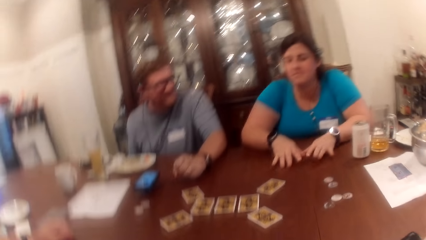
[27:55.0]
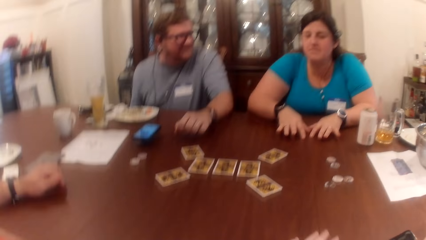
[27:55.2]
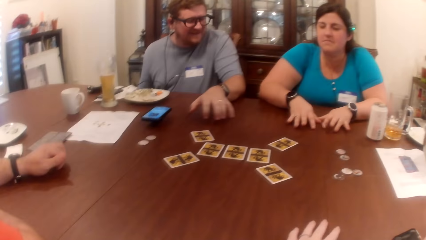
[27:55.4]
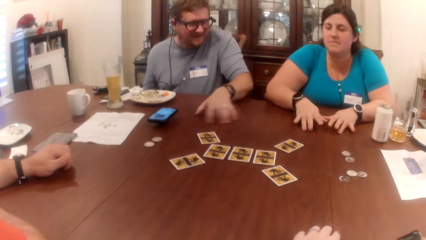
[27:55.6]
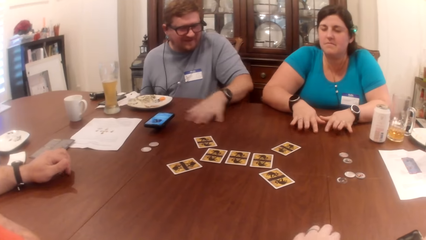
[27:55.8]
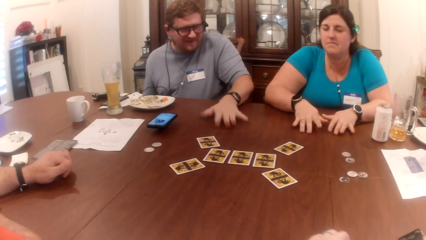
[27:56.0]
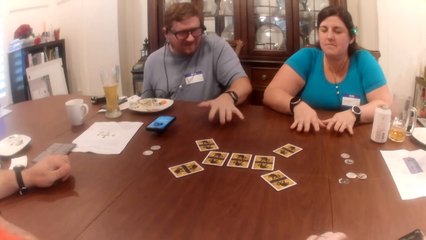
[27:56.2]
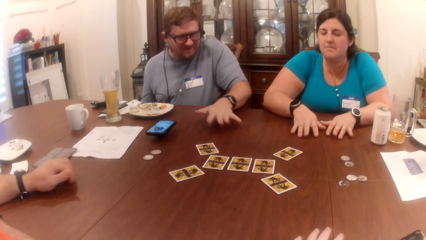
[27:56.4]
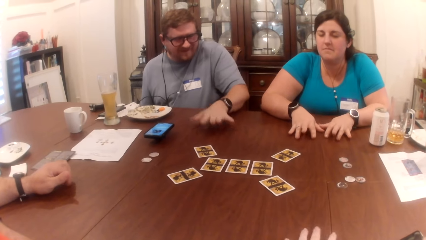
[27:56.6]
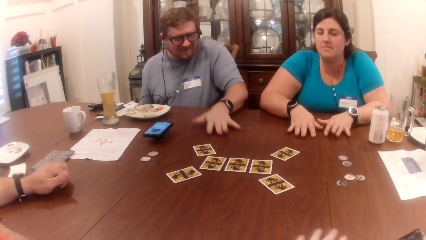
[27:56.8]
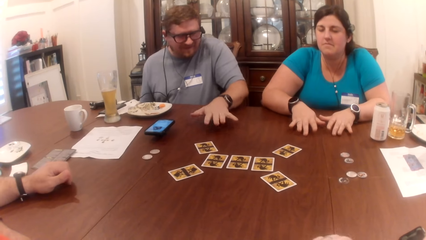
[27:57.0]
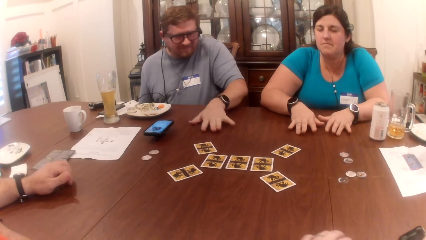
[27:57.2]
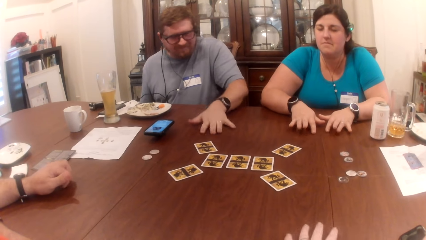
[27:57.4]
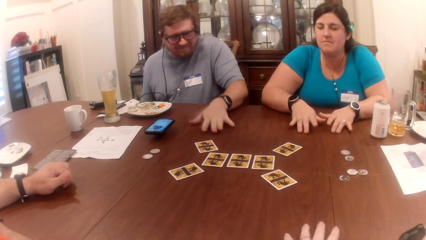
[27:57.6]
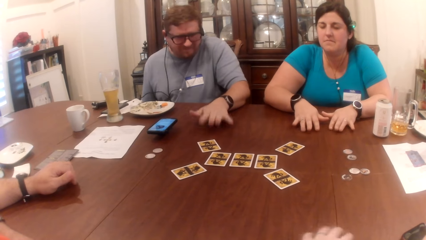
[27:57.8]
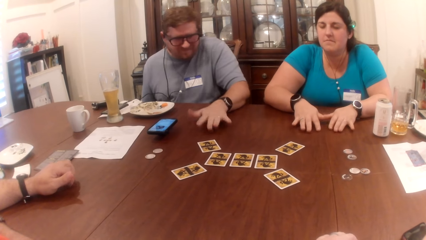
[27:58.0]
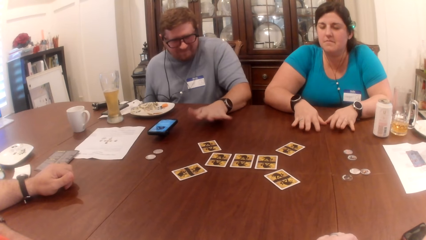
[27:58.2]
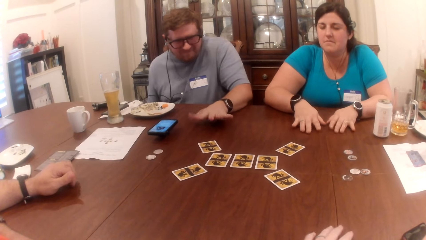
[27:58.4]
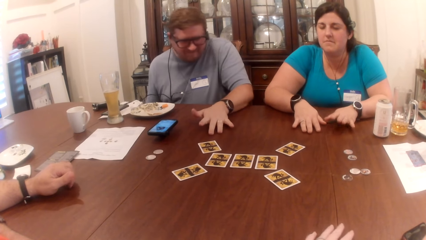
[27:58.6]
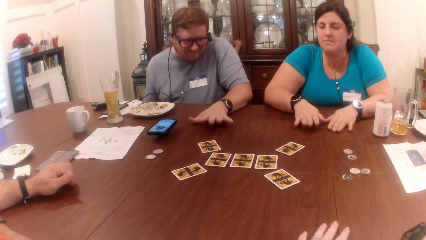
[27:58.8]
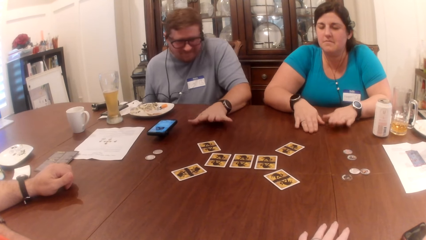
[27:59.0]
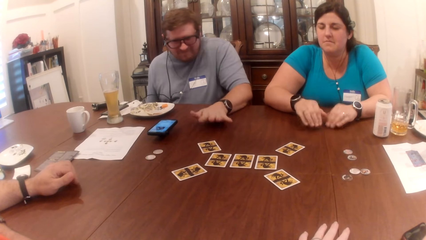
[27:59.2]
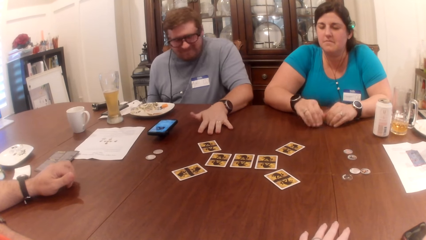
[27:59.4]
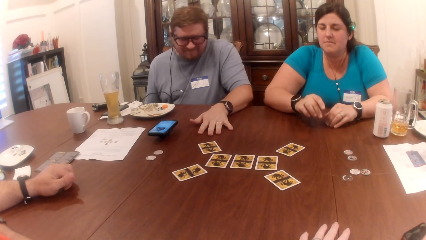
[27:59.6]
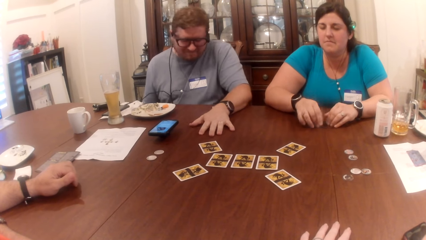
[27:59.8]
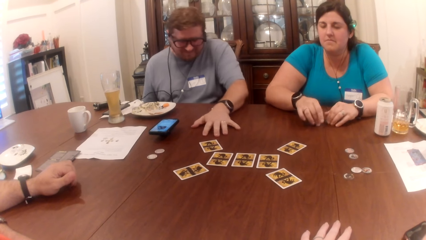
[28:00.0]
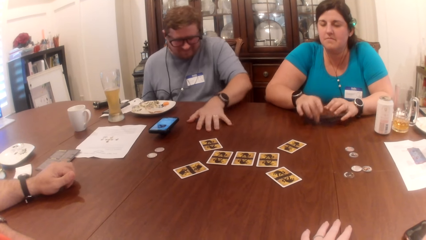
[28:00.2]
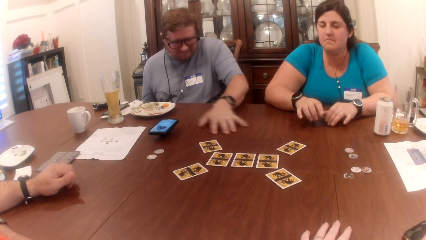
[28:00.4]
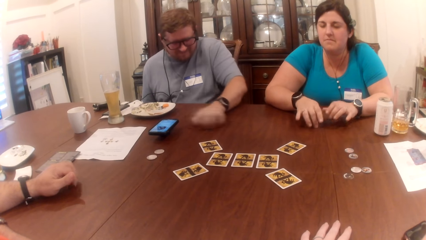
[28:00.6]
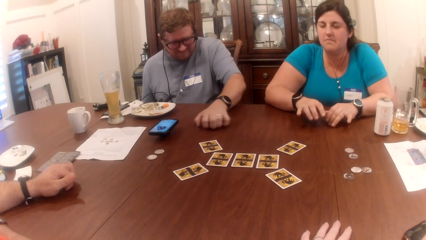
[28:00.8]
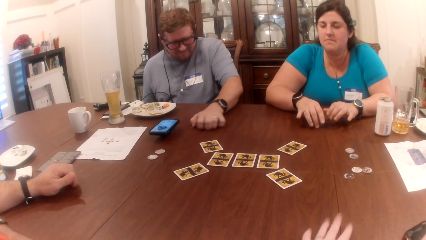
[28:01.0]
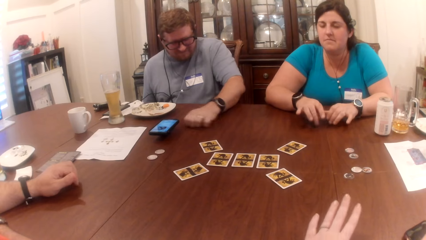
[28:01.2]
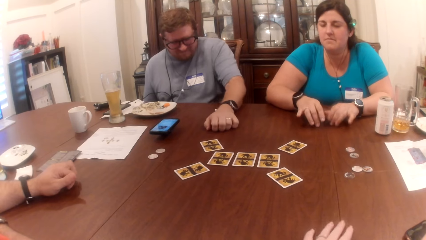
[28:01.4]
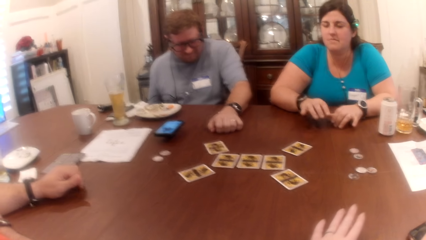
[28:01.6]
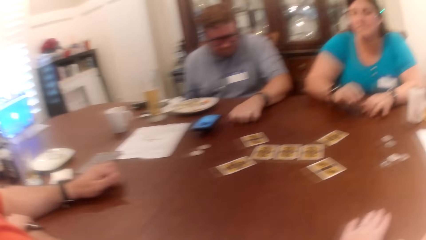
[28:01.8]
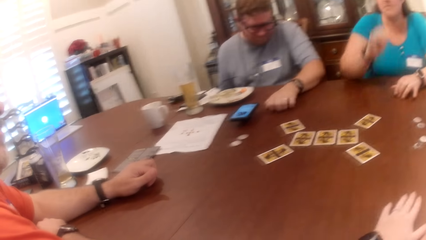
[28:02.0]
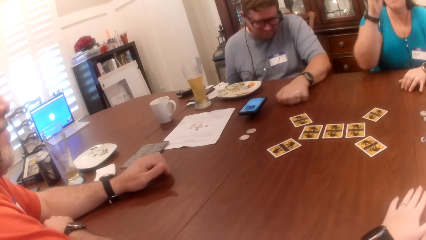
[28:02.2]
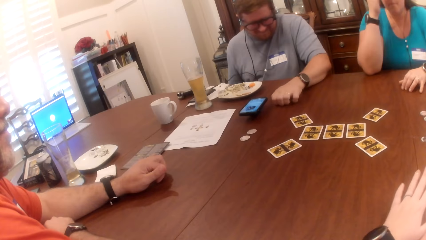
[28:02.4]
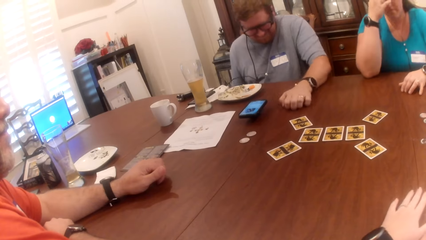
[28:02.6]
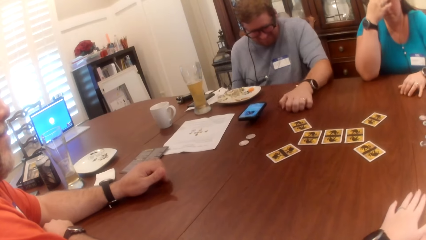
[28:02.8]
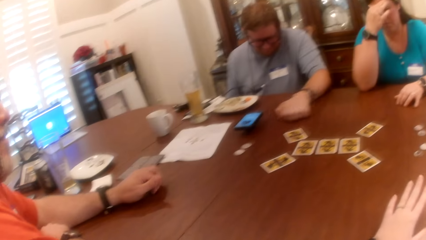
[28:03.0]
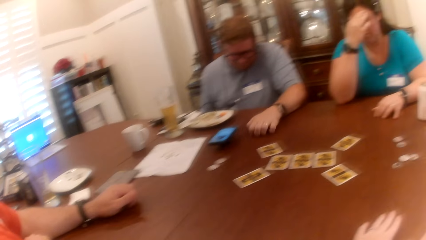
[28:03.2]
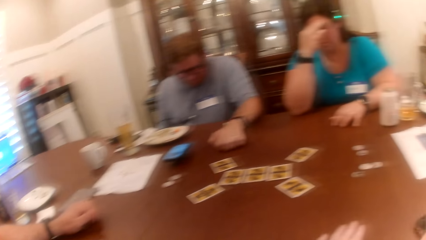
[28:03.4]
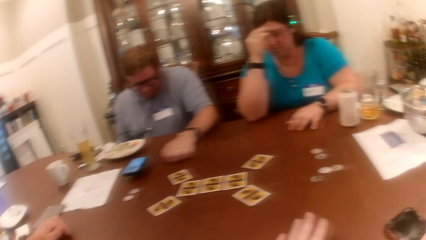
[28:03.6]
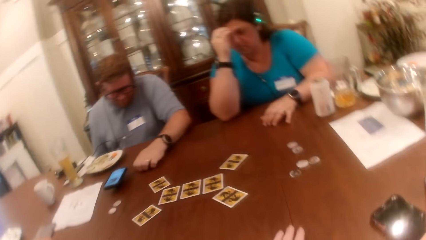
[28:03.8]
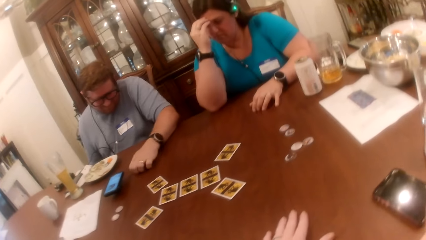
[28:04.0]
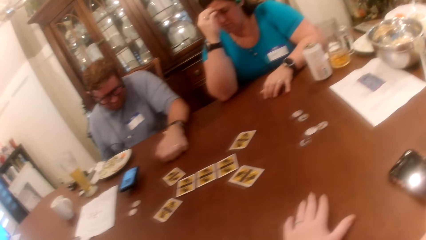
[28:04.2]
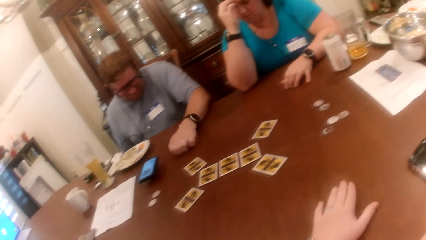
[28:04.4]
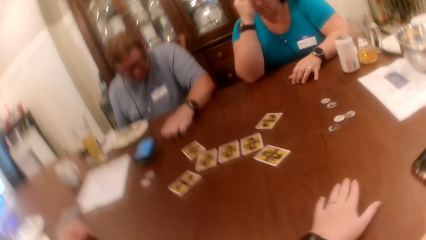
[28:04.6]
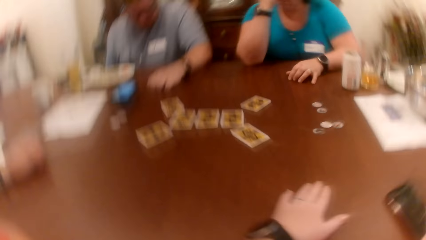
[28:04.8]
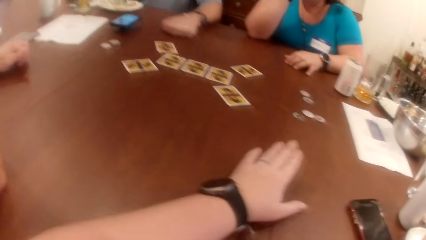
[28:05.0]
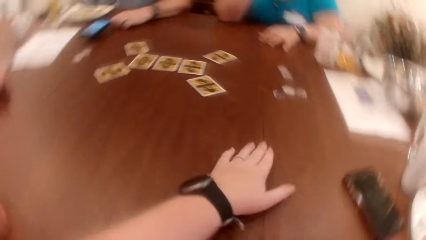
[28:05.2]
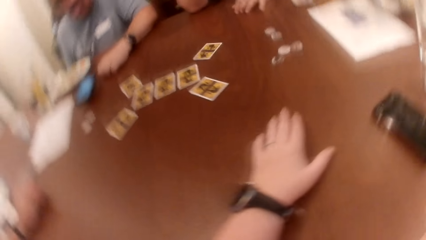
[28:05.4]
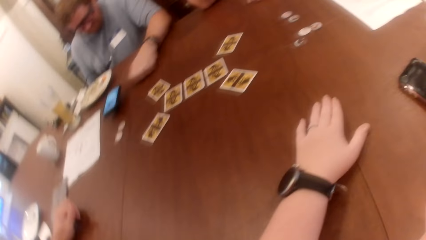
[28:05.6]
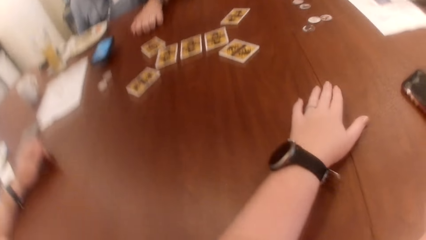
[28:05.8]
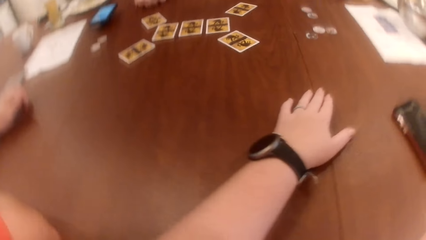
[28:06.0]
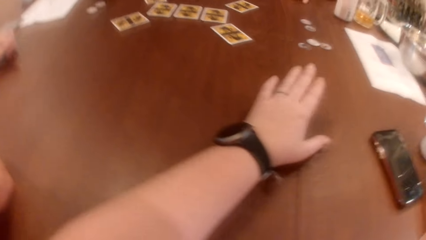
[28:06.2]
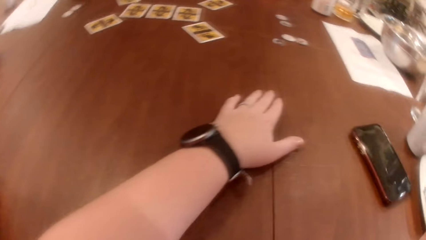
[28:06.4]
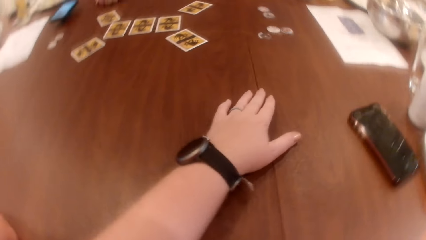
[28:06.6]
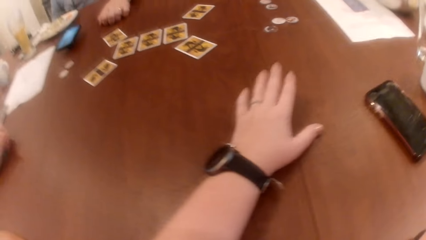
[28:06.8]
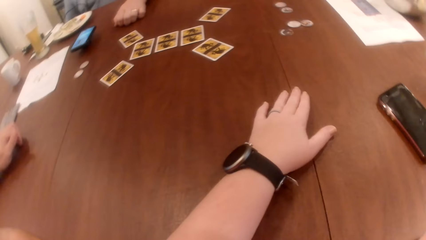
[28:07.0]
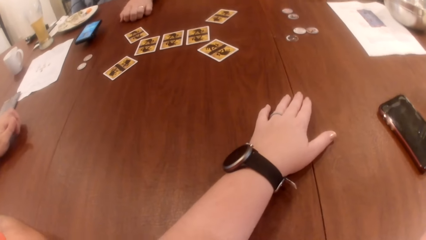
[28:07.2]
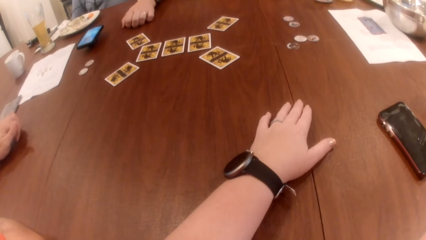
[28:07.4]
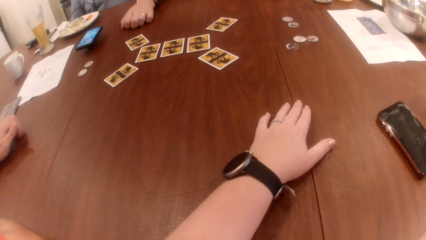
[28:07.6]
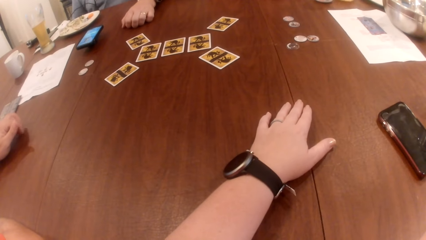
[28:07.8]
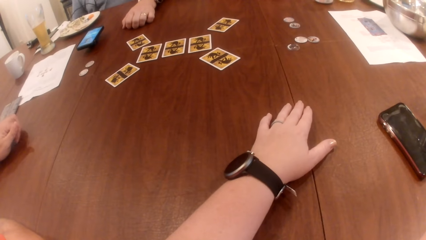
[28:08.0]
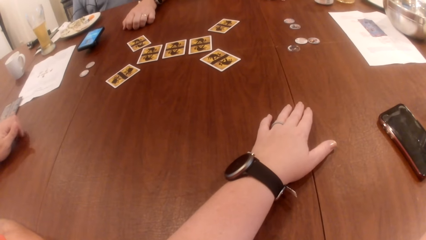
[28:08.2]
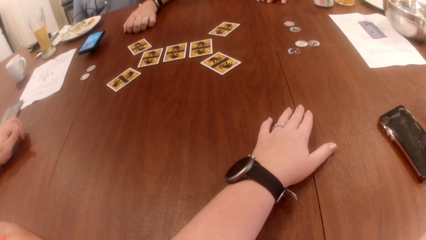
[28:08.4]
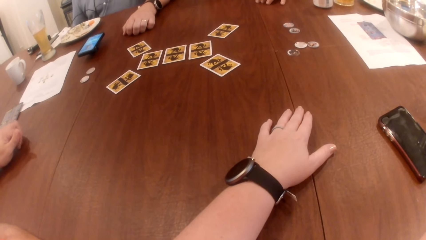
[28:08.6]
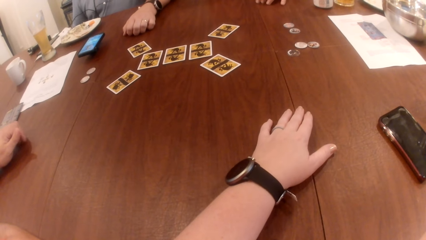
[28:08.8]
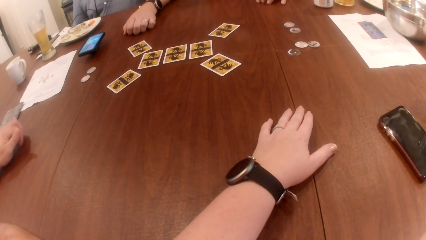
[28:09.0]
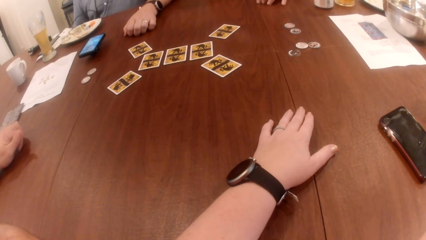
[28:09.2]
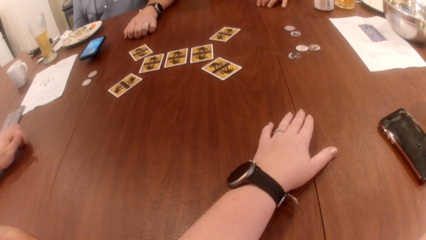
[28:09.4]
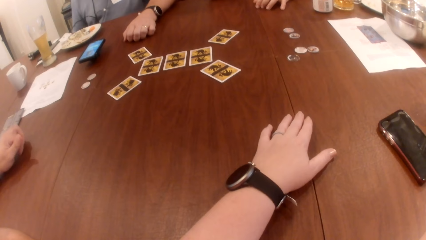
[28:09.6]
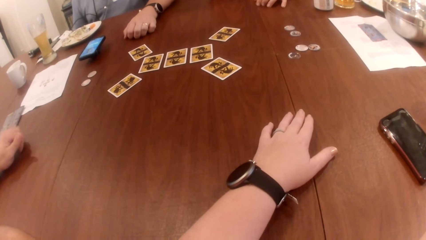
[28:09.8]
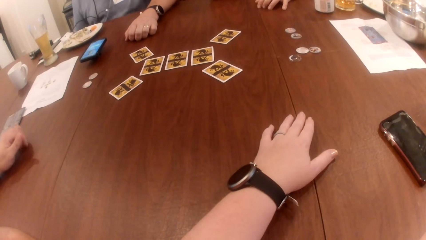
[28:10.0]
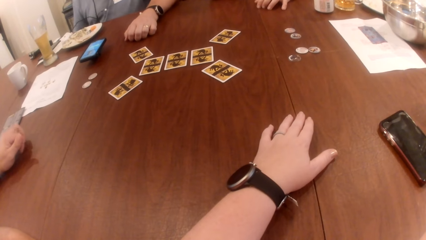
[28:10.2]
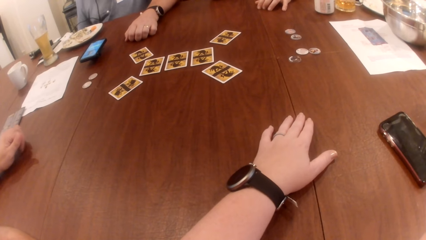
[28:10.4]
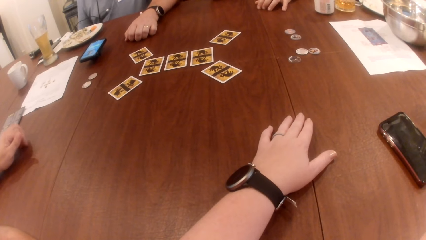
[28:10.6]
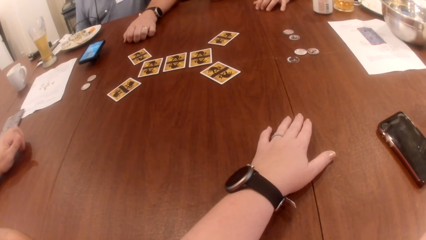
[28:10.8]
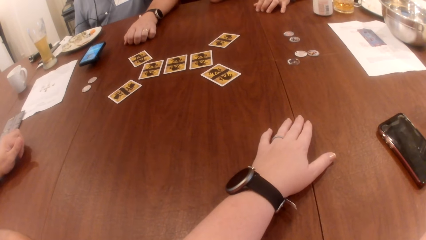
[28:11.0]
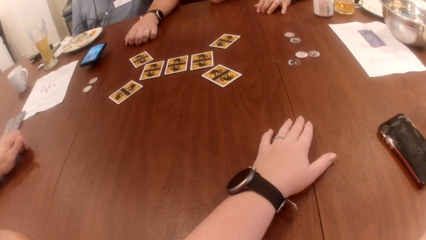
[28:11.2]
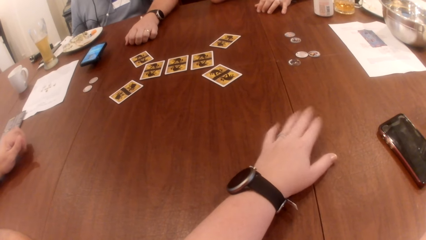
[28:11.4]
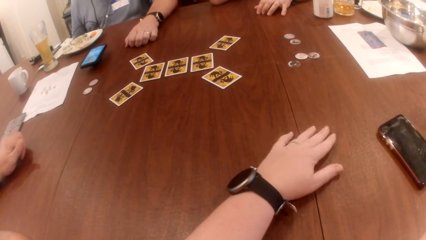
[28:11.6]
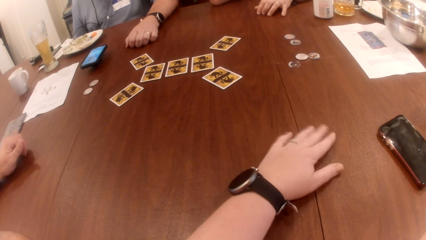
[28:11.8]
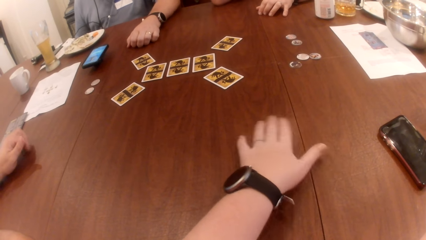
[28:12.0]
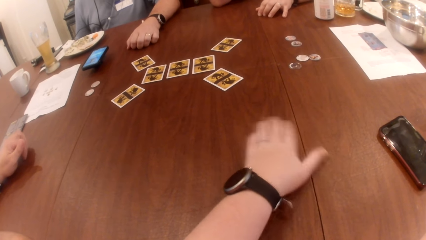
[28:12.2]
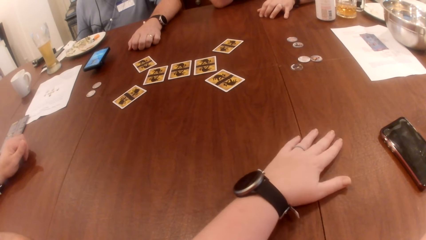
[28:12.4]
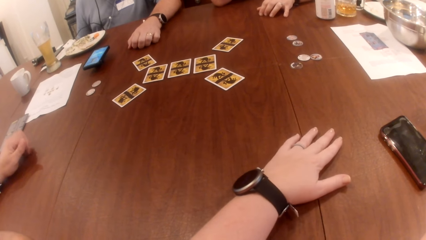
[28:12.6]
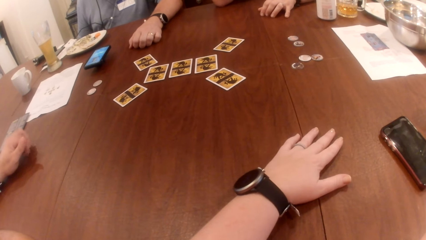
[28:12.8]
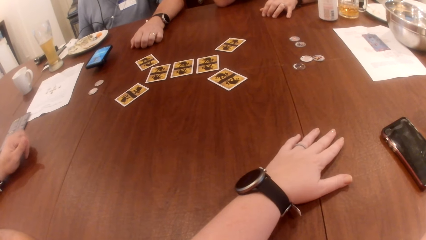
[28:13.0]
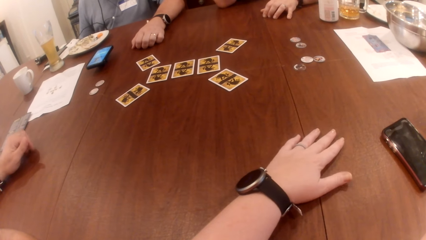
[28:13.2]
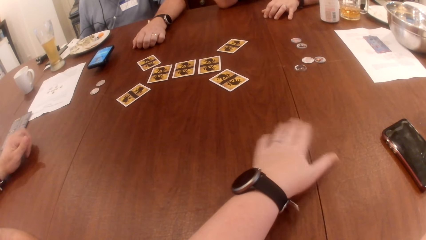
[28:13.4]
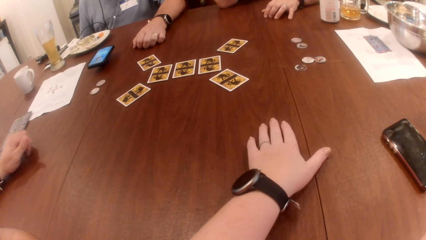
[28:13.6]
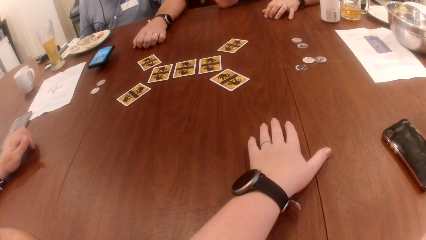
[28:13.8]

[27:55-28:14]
The camera wearer scratches the table with her left hand. A man scratches the table with his left hand. The camera wearer scratches the table with her left hand. The man beats the table with his left hand. The man scratches the table with his left hand. The camera wearer beats the table with her left hand. A woman puts her right hand on her head. The camera wearer taps her left hand on the table. She scratches the table with her left hand.
